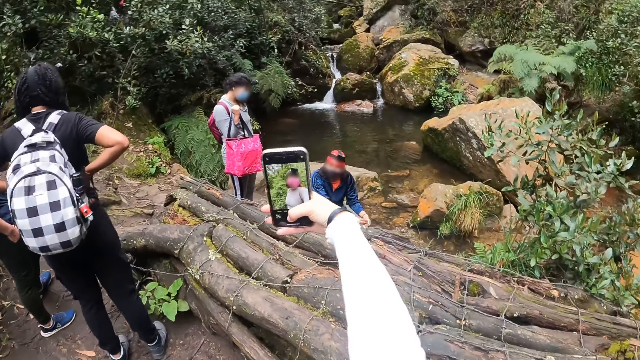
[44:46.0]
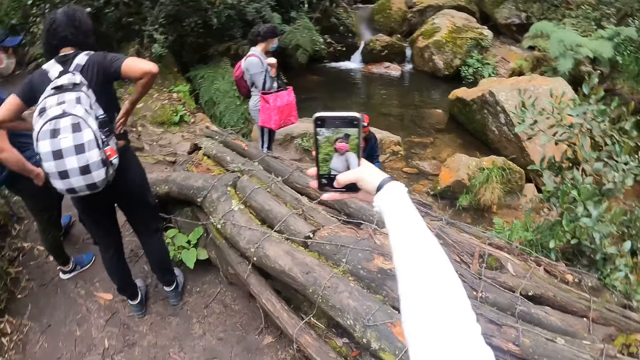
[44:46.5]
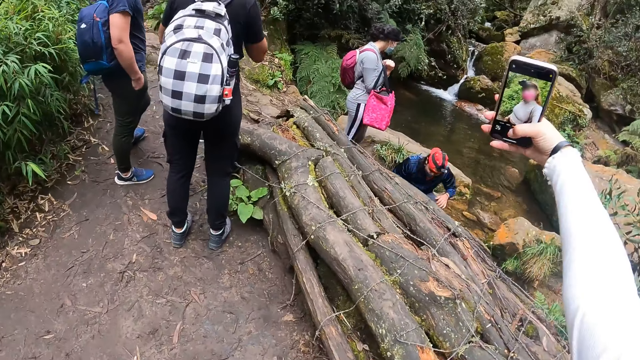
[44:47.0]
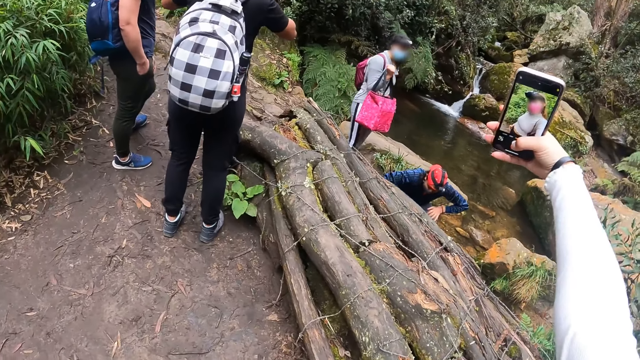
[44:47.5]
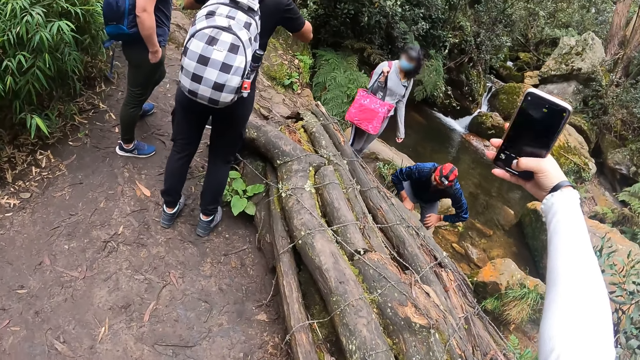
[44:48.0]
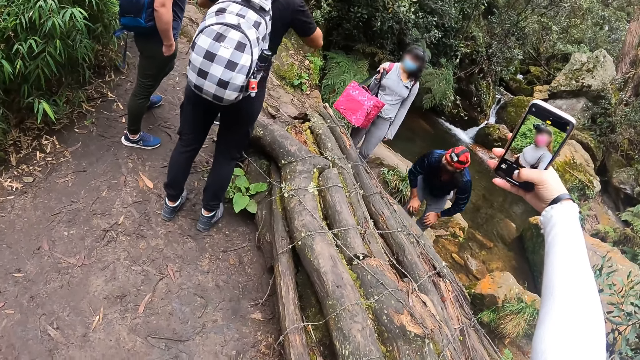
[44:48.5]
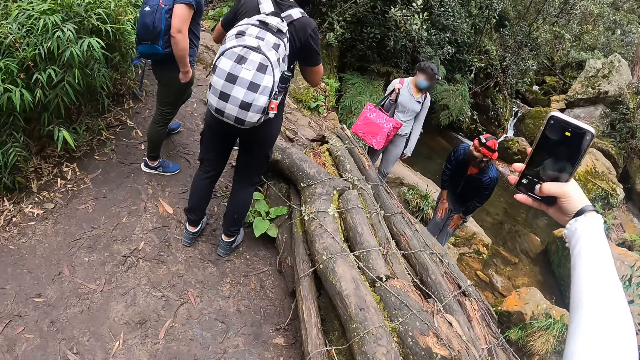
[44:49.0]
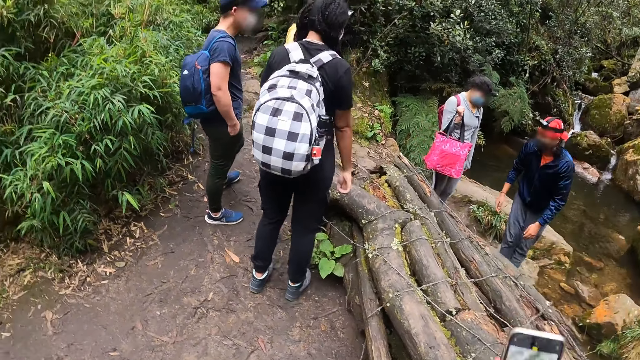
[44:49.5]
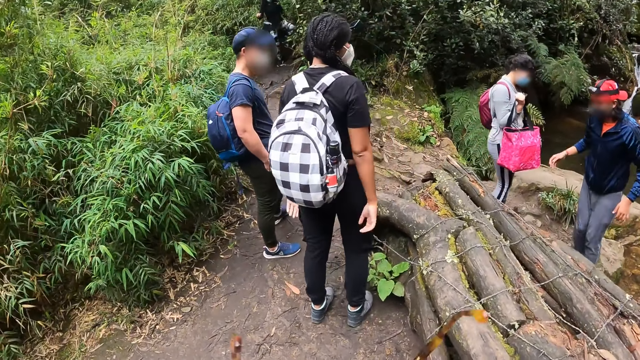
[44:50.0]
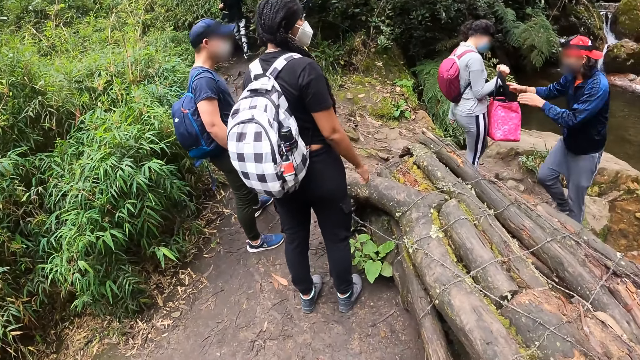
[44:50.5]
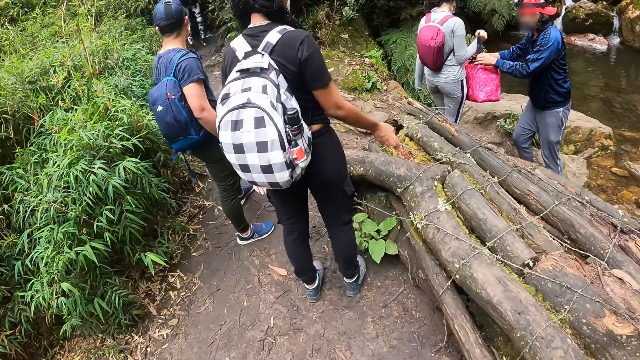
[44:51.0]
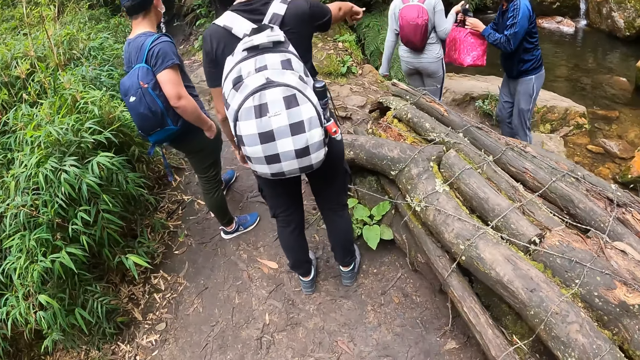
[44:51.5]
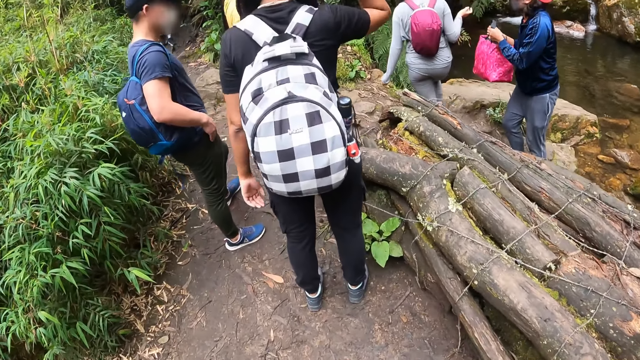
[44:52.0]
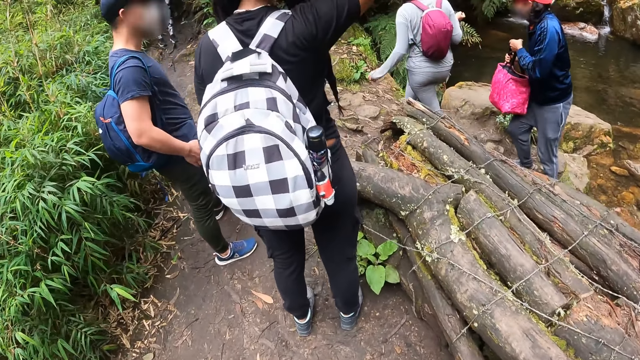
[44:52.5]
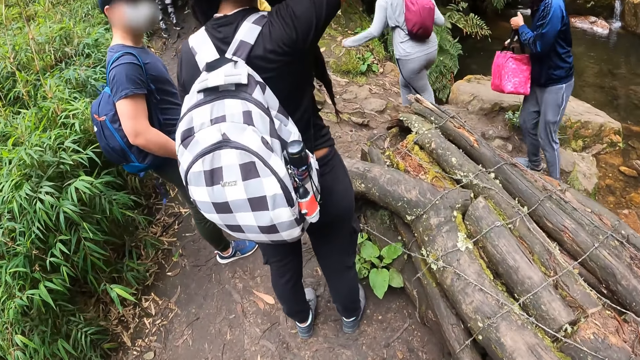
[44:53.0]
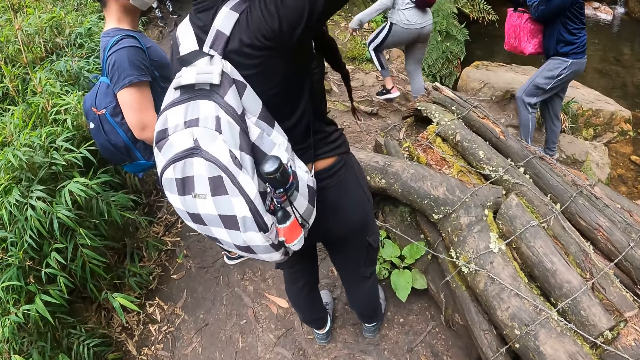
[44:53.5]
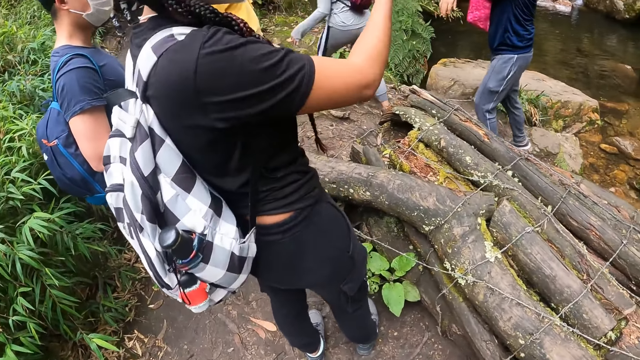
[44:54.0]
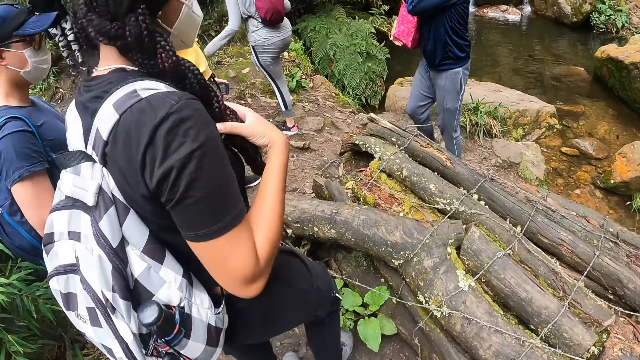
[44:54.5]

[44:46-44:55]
The man gets up to his feet beside the stream. The man collects the bag from the woman with both hands. A lady gestures out.

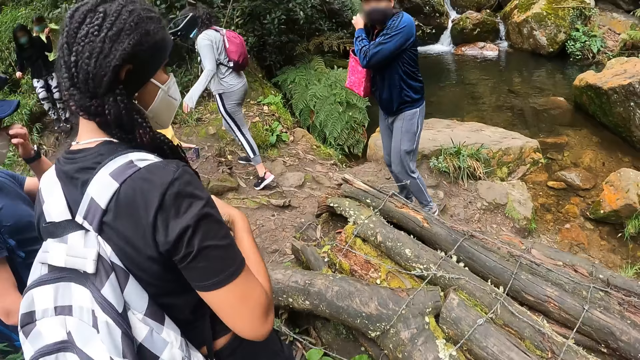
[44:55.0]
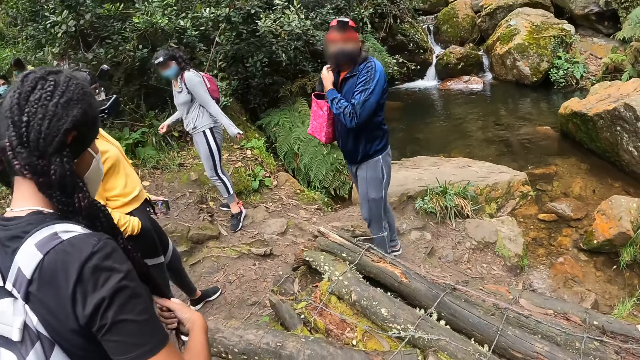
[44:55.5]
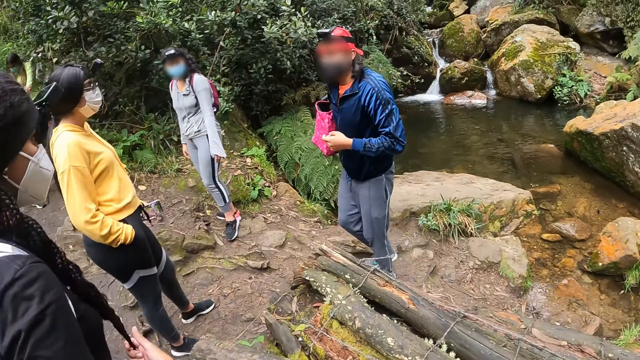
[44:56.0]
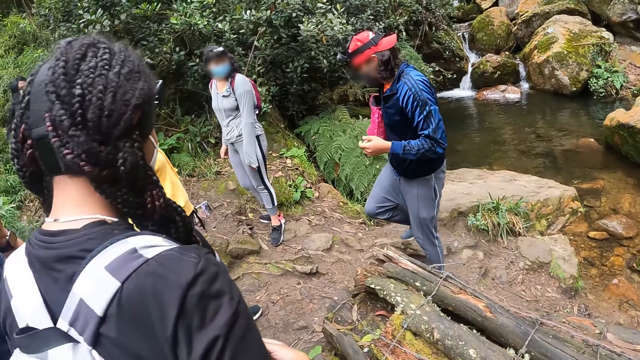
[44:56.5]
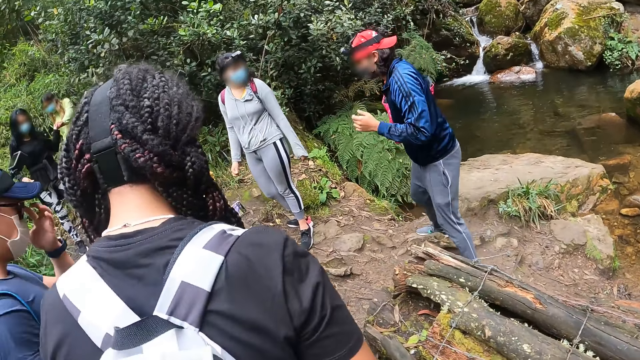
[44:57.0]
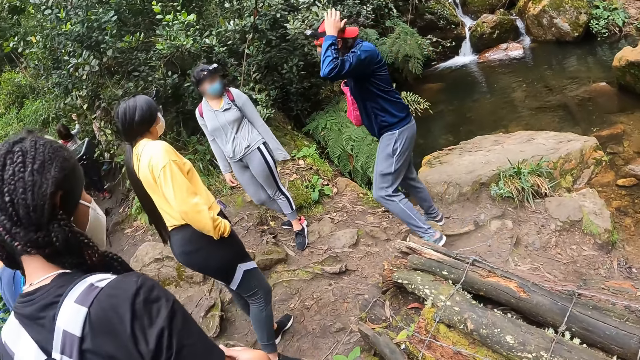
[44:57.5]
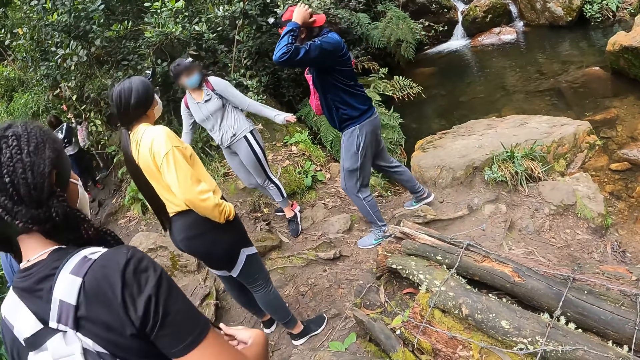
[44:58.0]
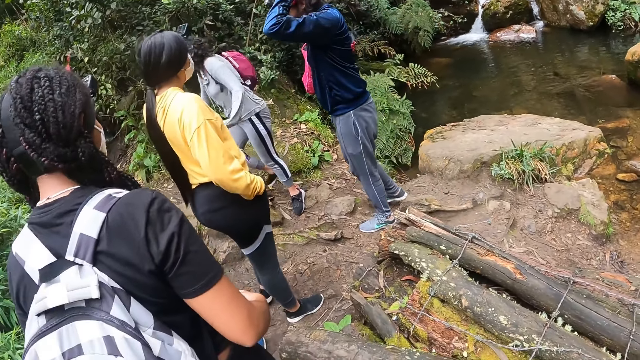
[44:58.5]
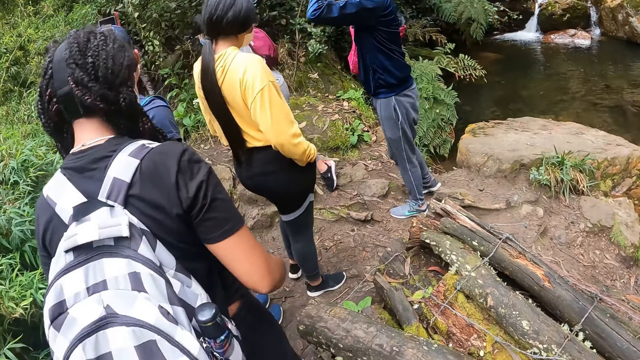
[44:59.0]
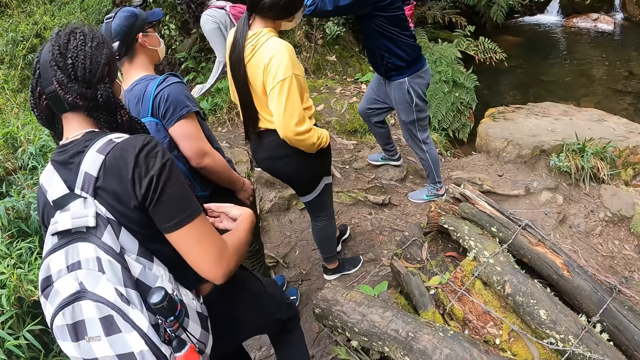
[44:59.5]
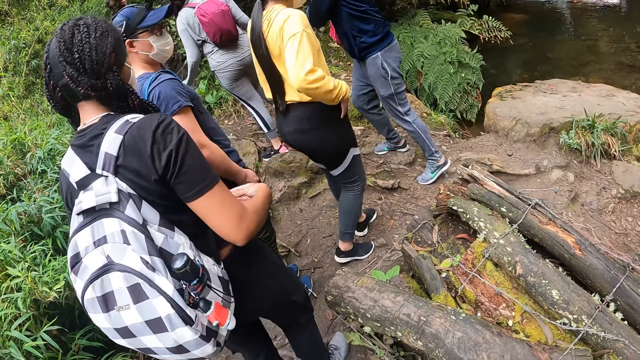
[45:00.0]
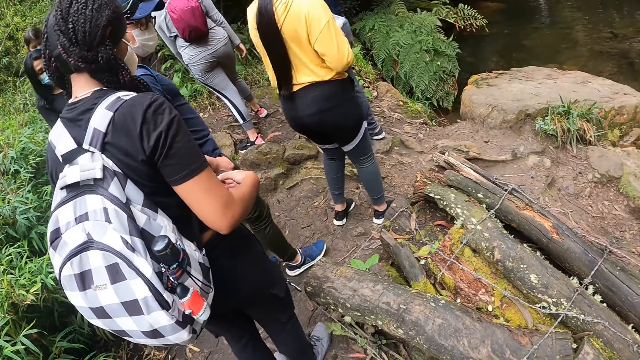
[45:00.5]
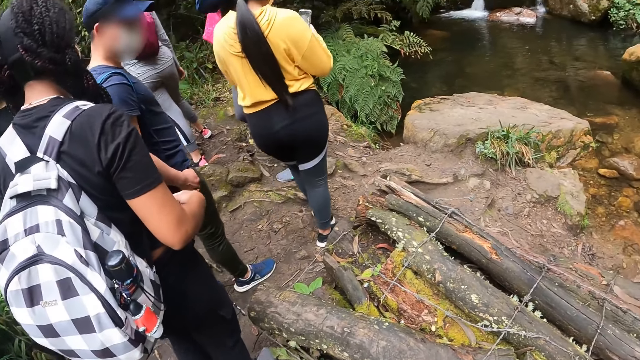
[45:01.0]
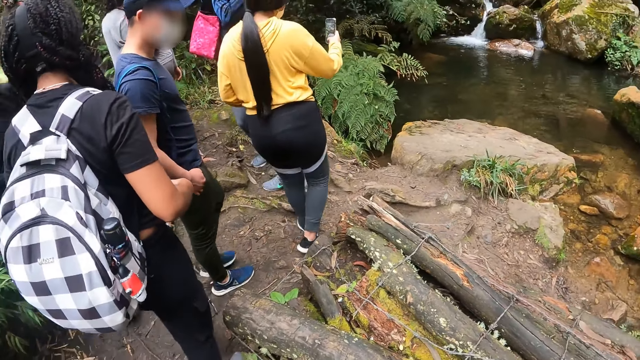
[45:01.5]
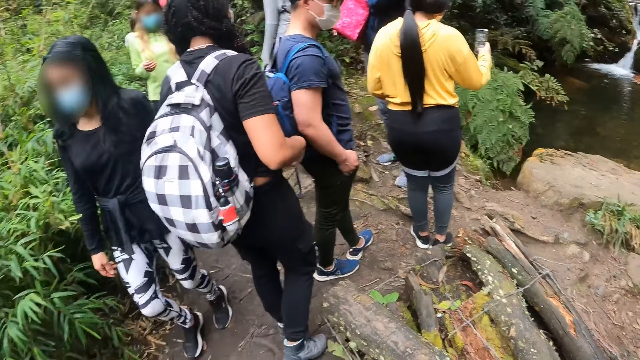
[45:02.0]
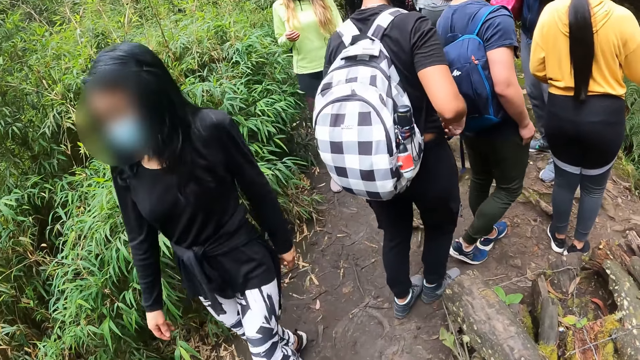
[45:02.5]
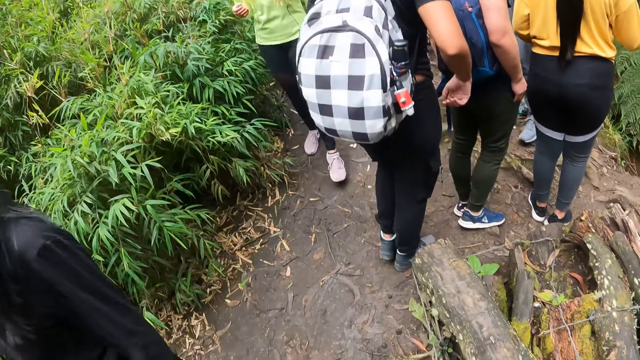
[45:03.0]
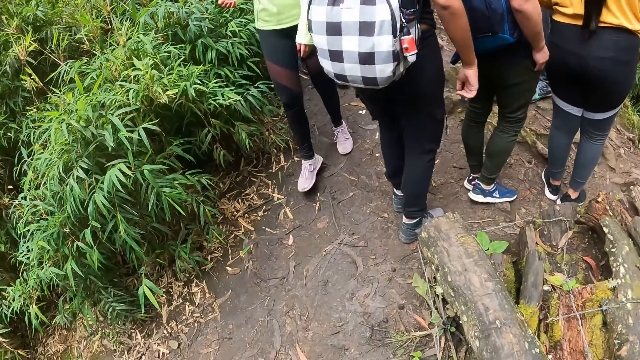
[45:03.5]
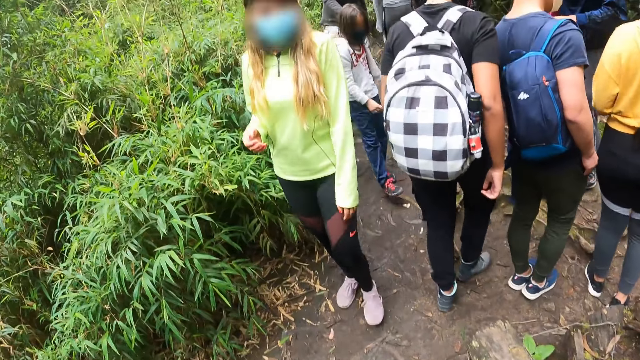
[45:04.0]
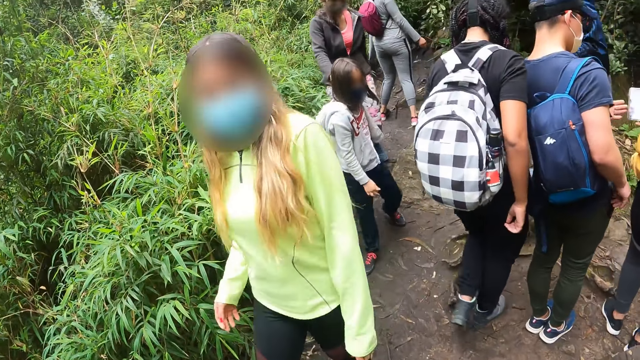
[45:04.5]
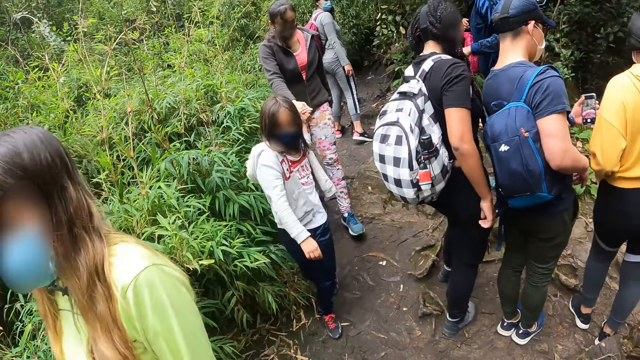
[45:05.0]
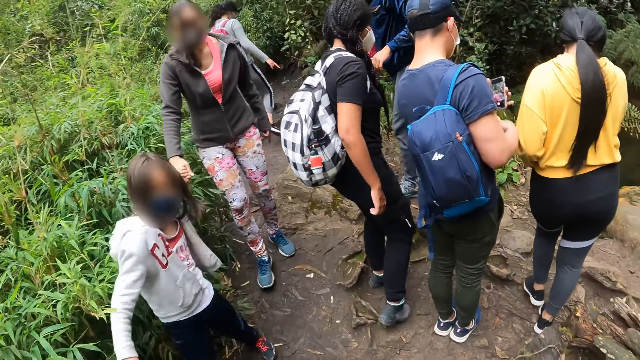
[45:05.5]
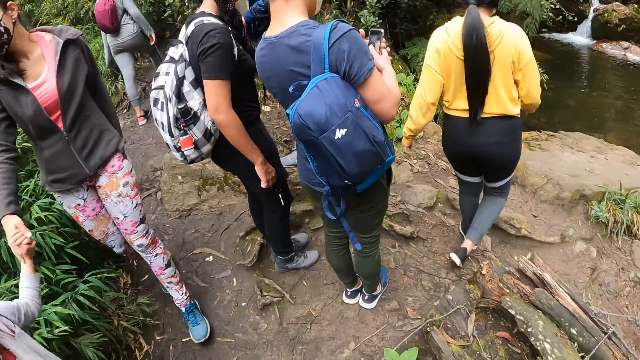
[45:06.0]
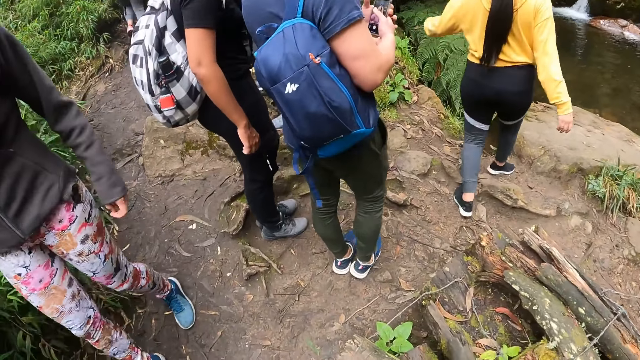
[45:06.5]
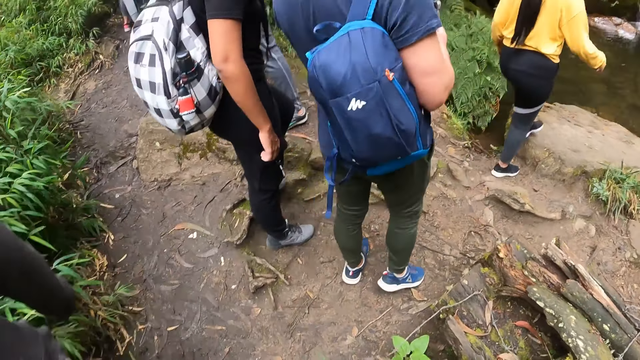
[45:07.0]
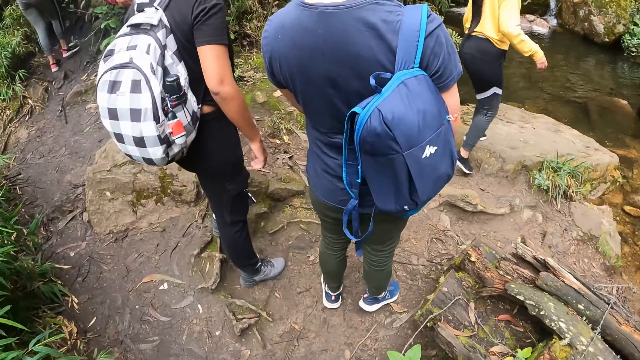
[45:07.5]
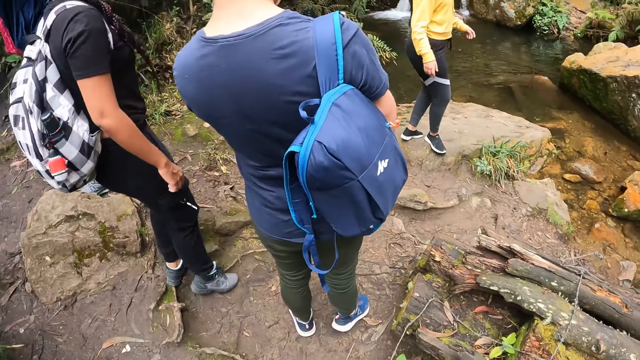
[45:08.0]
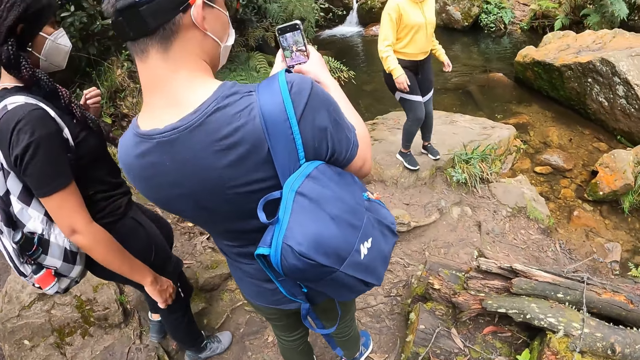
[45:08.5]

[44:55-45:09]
The man touches a cap on his head with his left hand. A woman walks past the camera wearer beside the stream. Another woman walks past the camera wearer beside the stream. A girl walks past the camera wearer beside the stream. Another woman walks past the camera wearer beside the stream.
